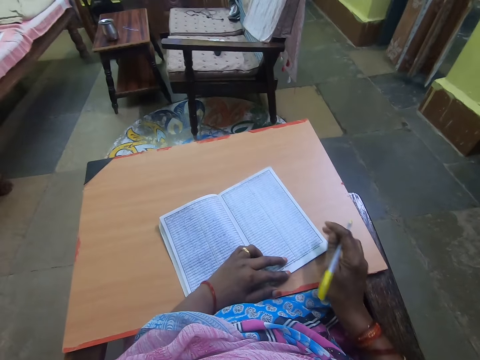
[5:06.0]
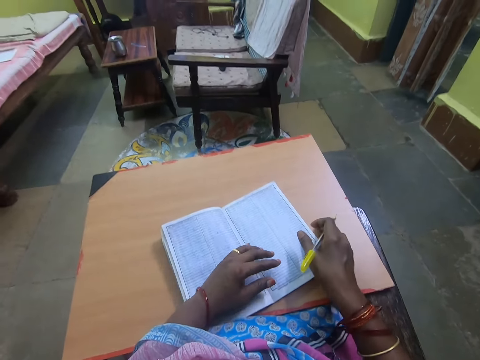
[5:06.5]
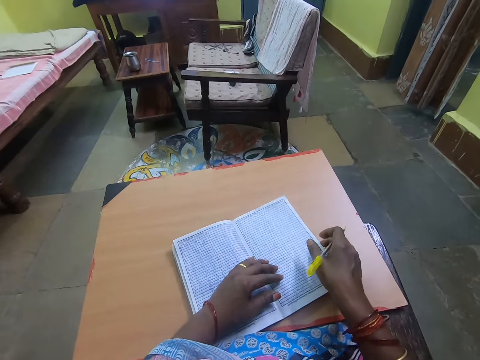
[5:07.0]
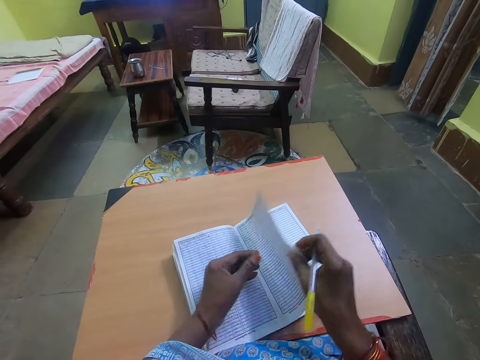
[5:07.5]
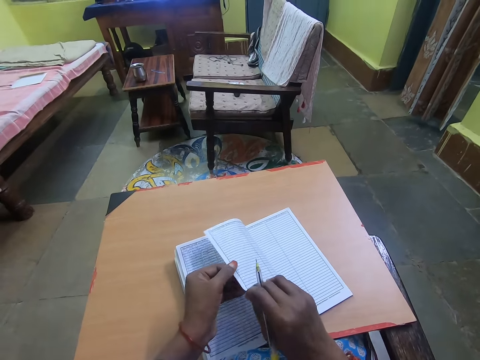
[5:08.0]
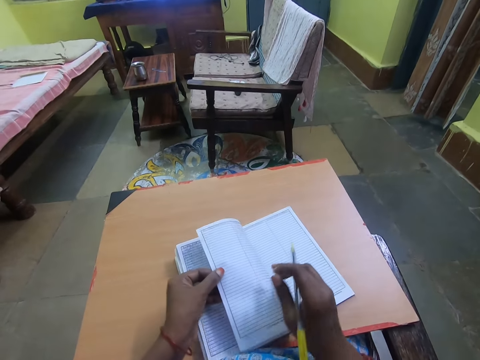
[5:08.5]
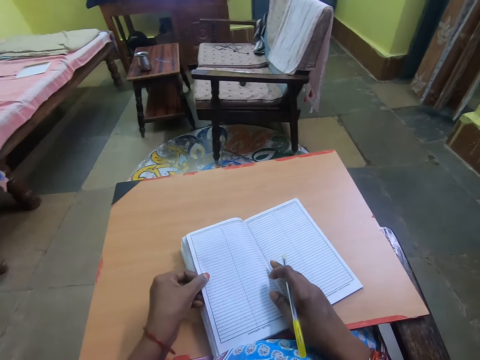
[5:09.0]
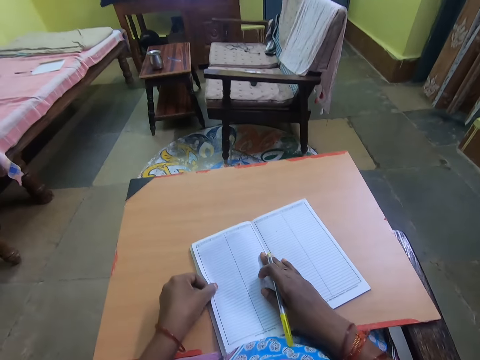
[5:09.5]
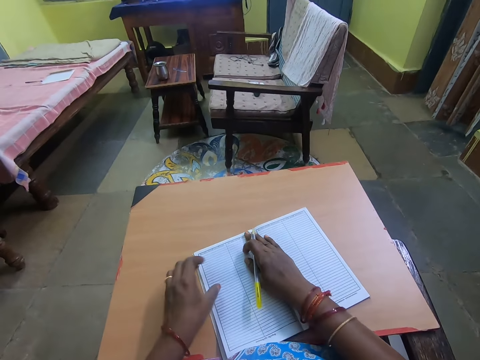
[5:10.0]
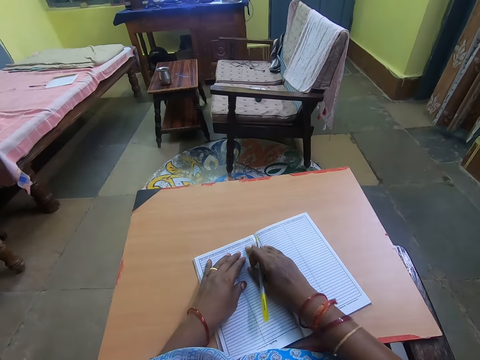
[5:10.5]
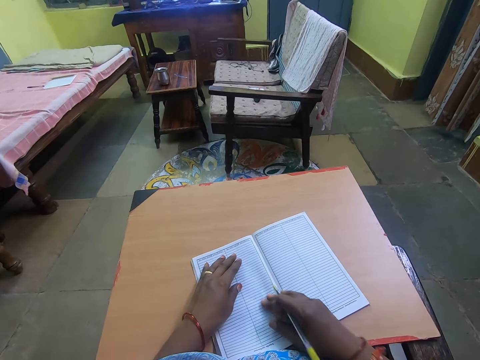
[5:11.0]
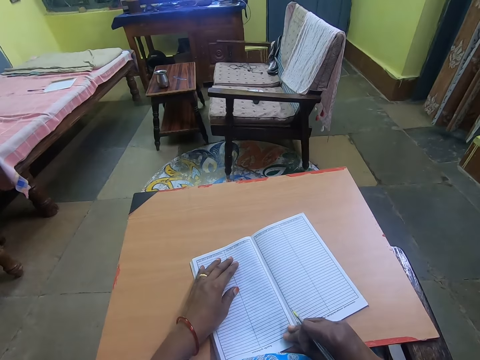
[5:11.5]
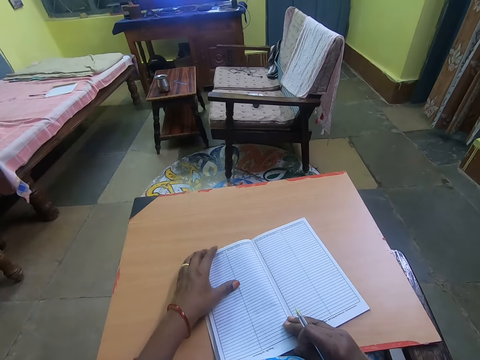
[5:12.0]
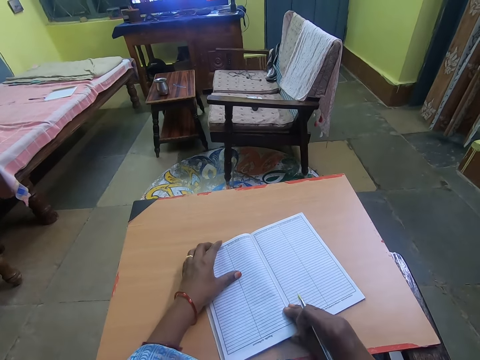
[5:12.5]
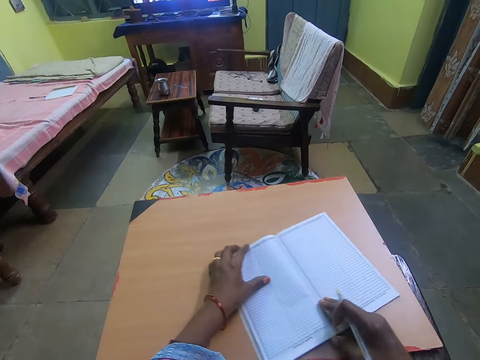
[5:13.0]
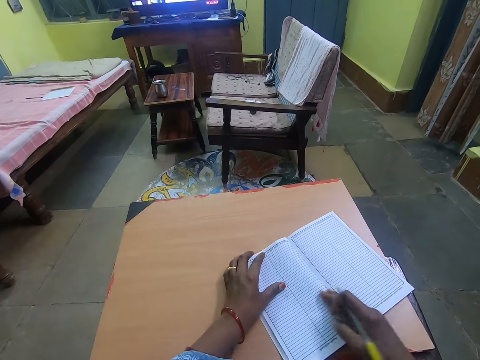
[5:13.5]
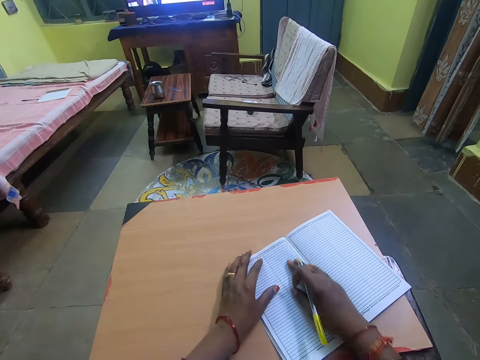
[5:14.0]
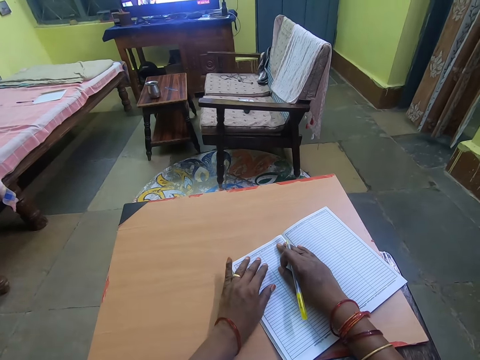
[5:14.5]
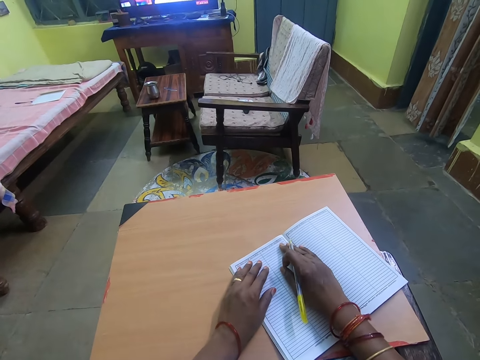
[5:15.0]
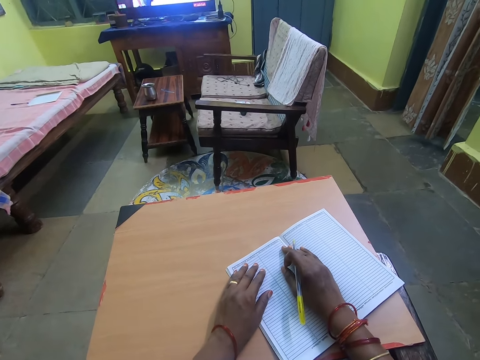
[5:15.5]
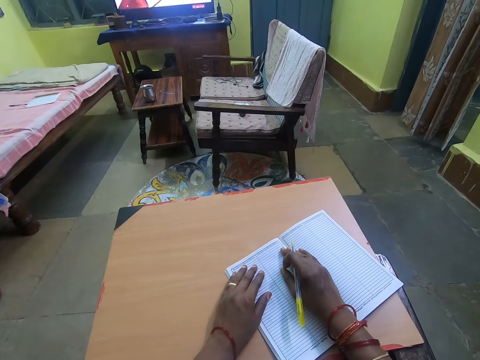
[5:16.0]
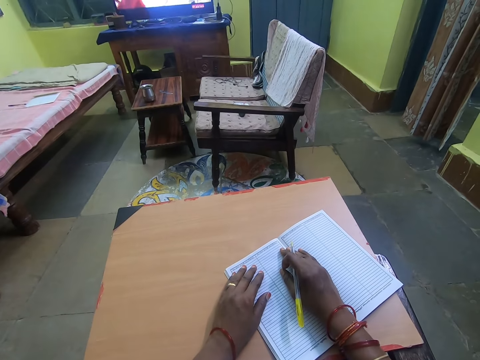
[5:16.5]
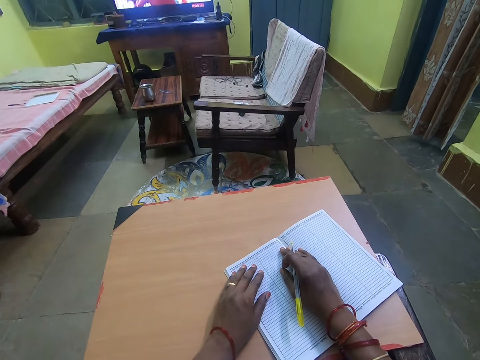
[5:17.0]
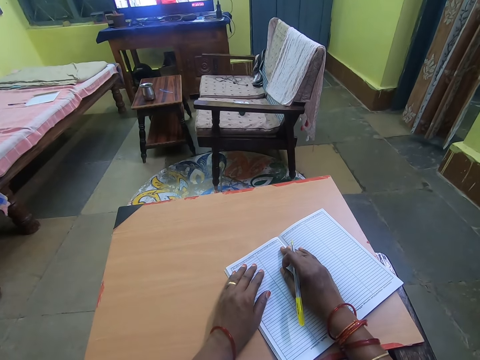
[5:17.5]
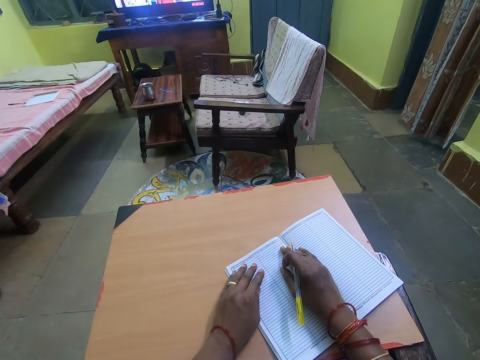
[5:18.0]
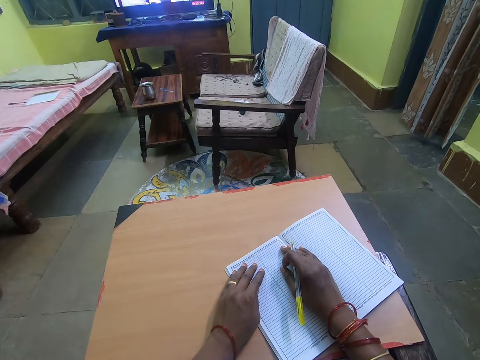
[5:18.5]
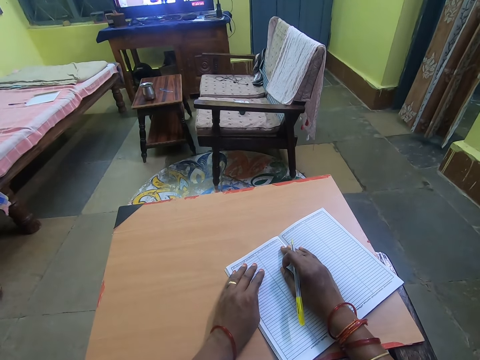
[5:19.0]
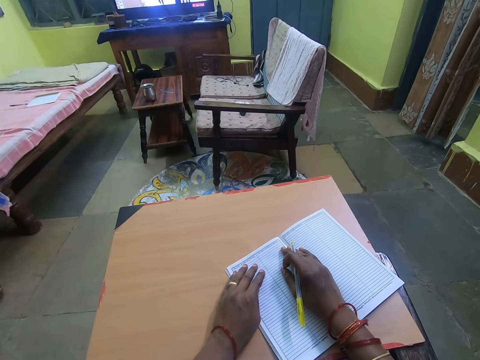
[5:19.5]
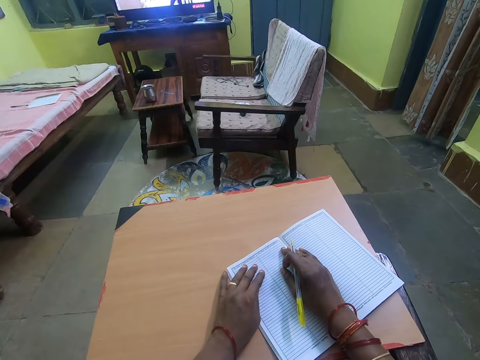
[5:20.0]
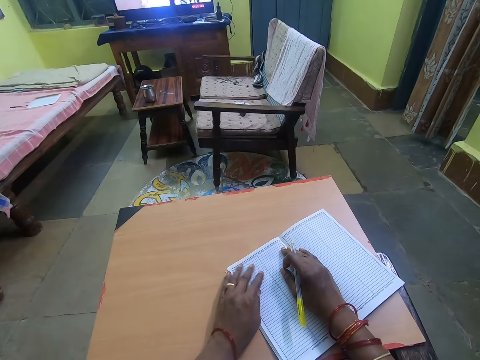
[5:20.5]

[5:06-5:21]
The camera wearer flips a page of the book over with her right hand. She presses her right hand over the new page. She places her left hand on the table beside the book. She straightens the page. She pushes the book to the side. She places both hands on the book. She watches television.

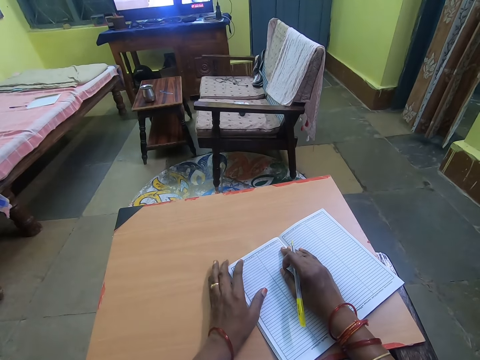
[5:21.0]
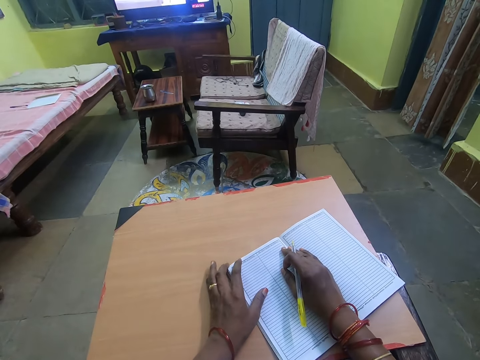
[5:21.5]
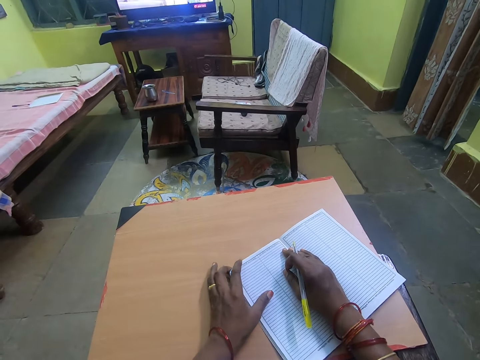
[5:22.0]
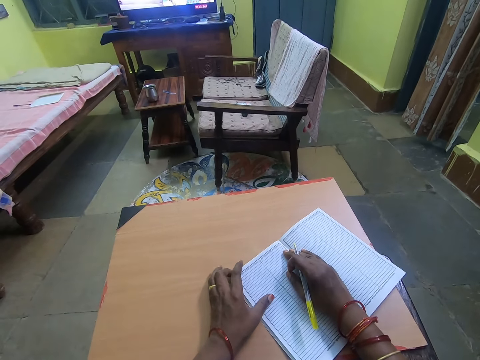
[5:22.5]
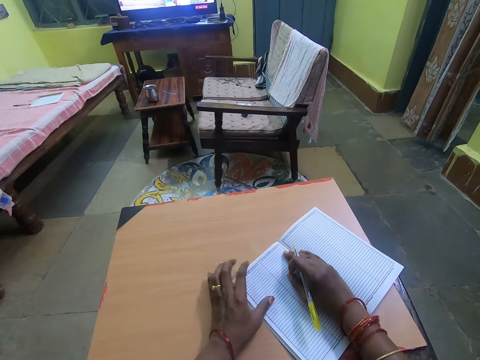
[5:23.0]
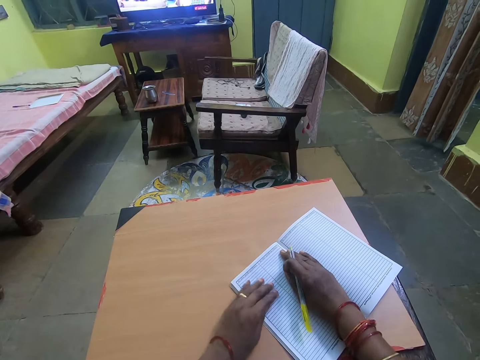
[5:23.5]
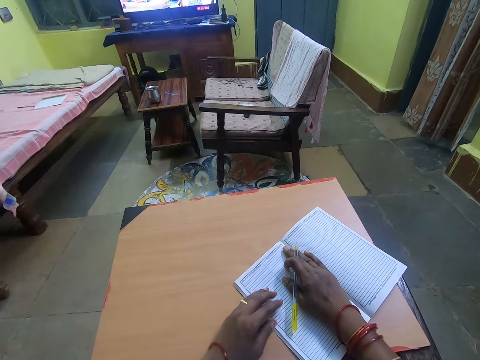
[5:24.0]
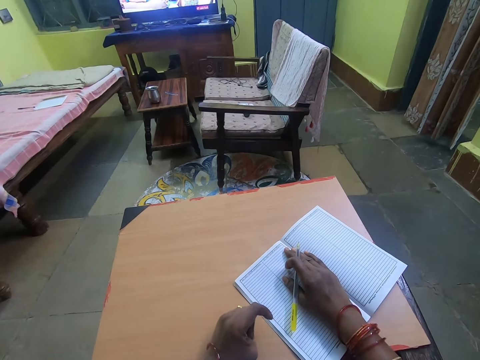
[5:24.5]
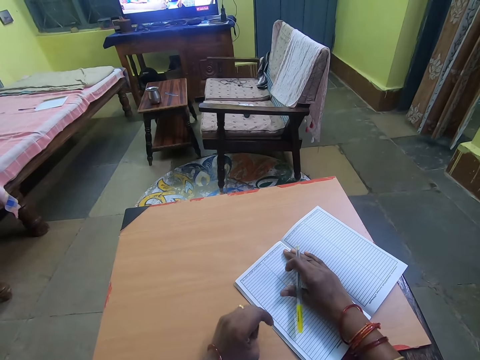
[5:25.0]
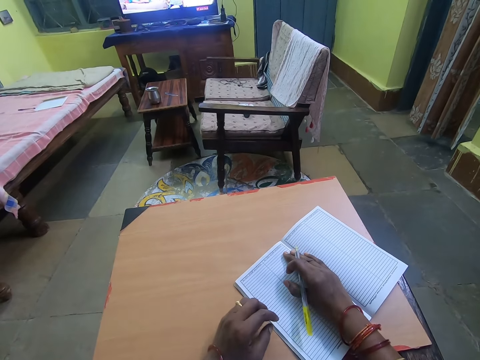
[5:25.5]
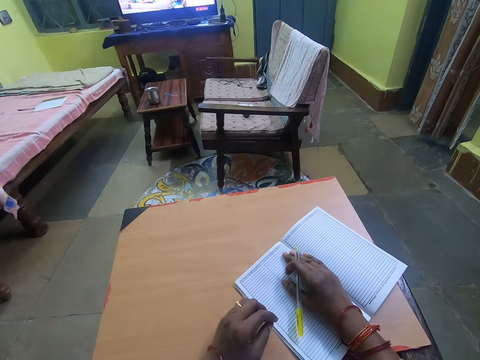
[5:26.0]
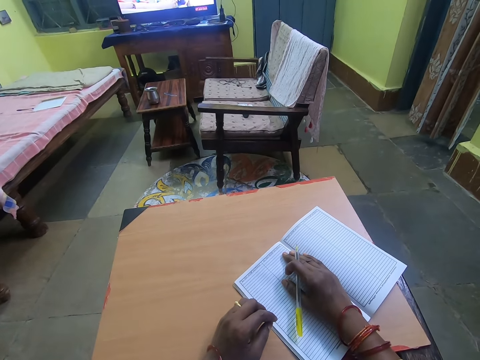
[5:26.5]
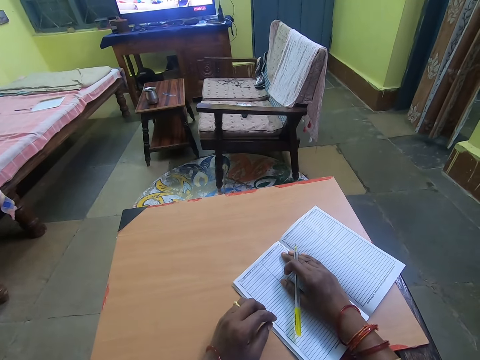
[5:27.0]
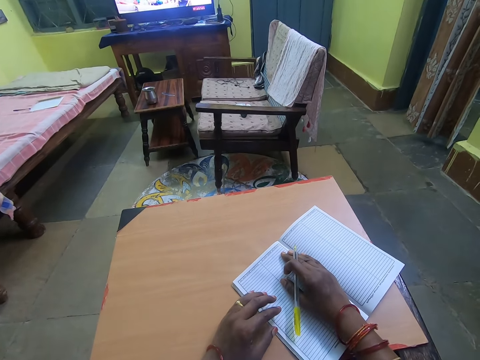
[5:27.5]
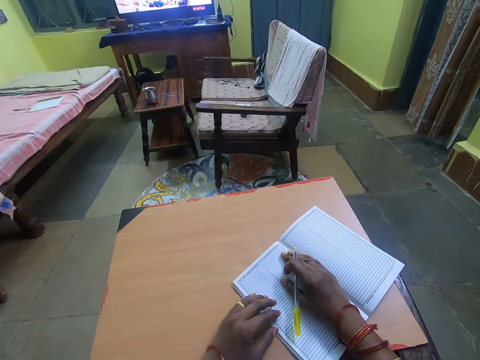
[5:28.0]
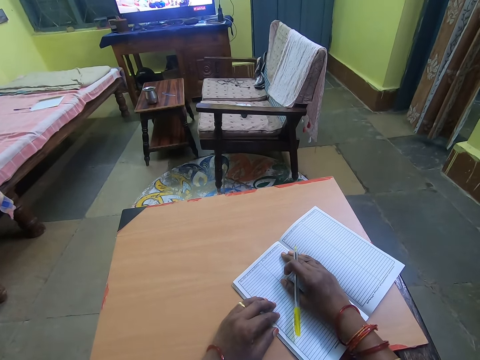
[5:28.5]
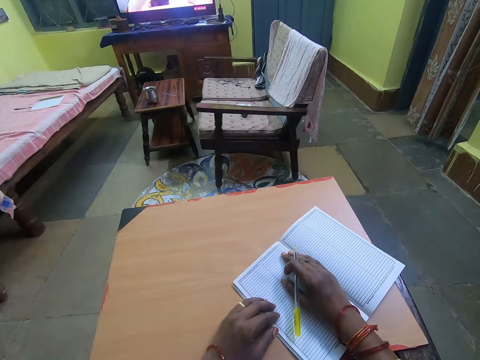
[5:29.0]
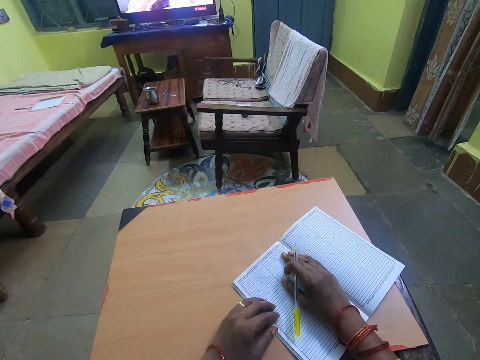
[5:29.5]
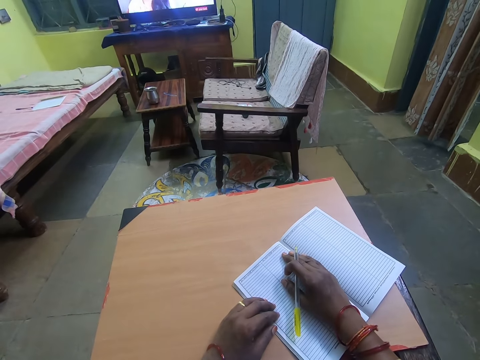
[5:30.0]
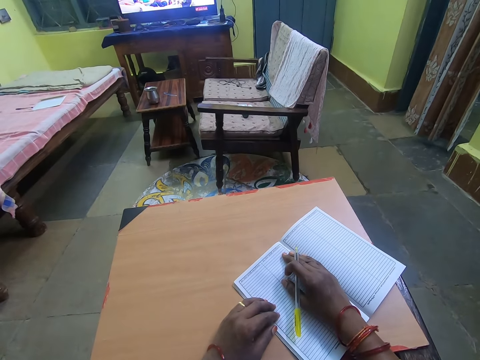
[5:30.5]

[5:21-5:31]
The camera wearer places her left hand on the table beside the book.

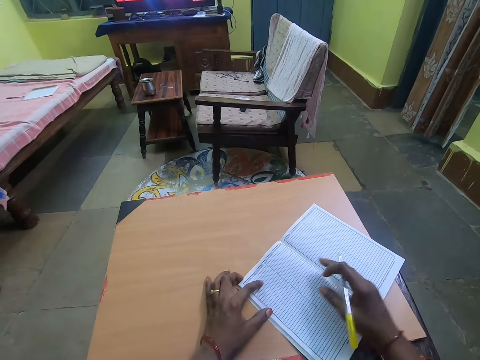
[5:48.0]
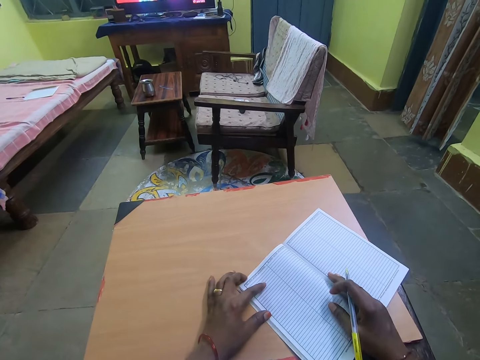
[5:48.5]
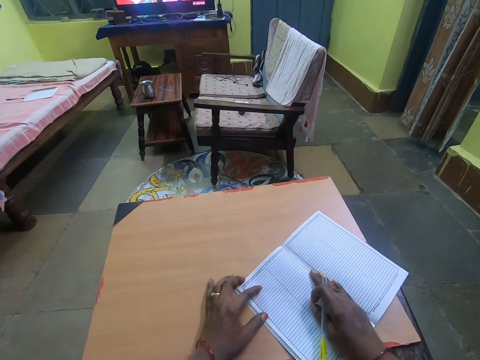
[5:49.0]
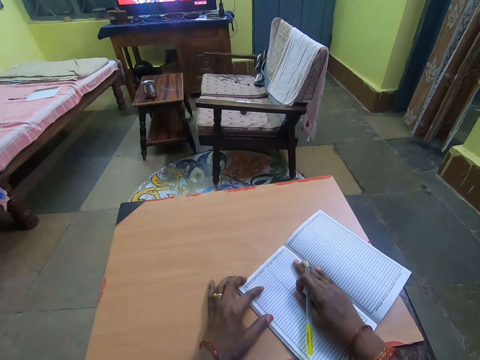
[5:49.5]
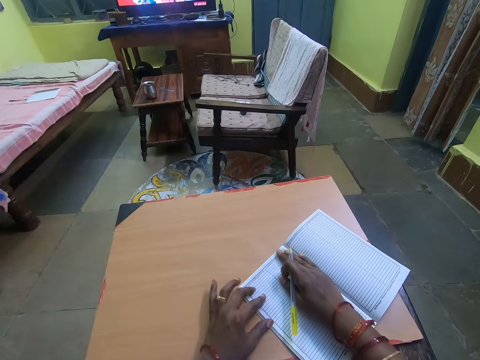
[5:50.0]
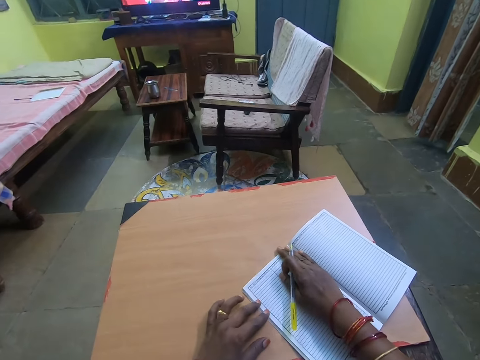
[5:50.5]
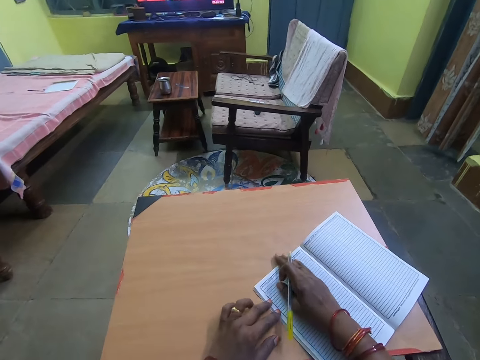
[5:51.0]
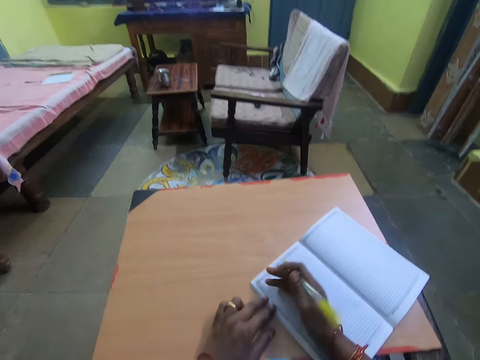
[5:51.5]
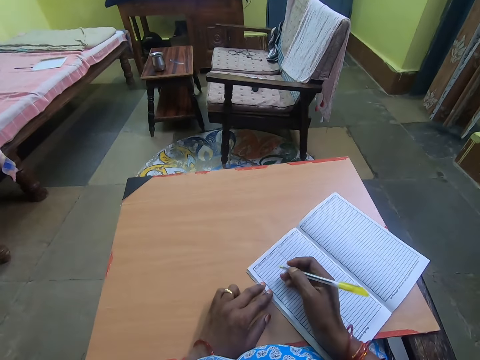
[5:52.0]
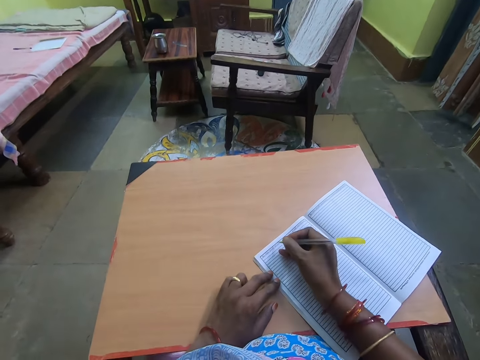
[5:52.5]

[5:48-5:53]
The camera wearer presses her right hand over the new page.
